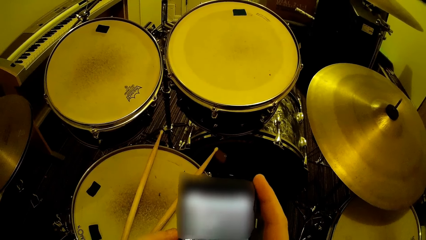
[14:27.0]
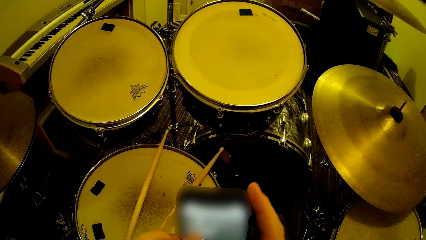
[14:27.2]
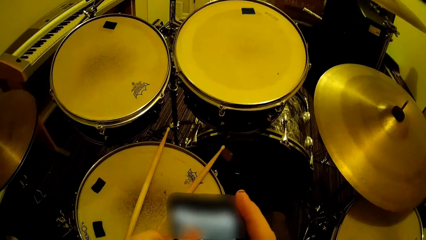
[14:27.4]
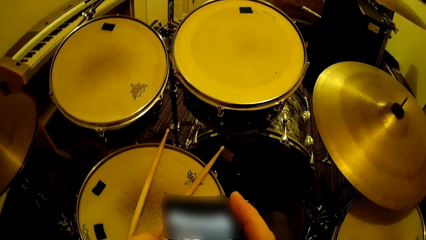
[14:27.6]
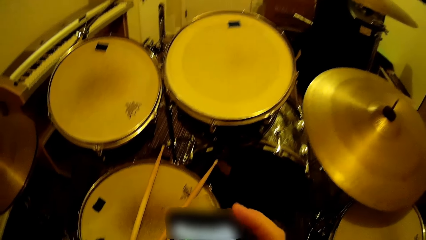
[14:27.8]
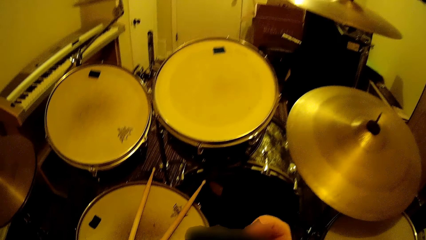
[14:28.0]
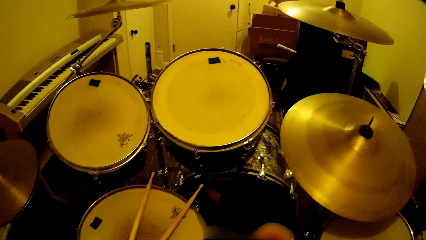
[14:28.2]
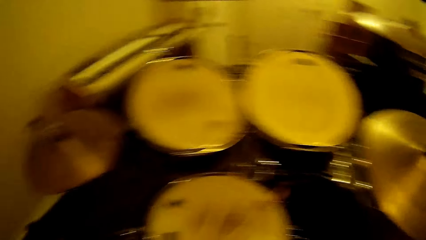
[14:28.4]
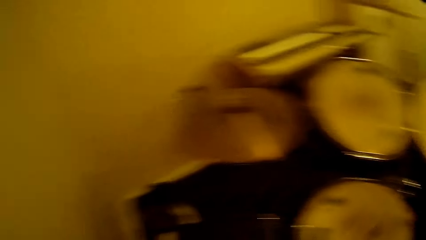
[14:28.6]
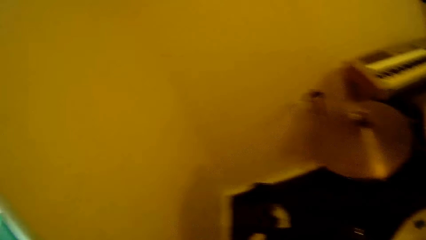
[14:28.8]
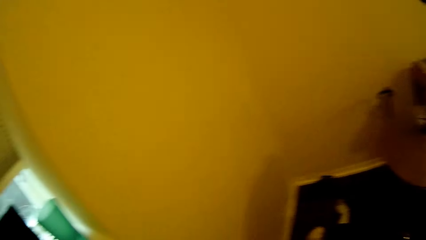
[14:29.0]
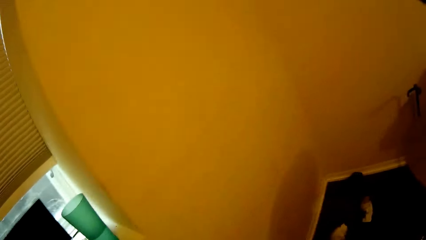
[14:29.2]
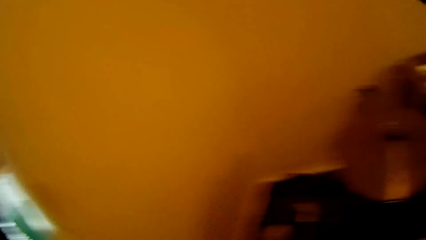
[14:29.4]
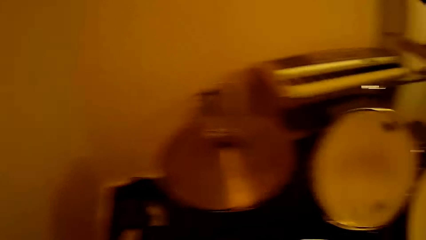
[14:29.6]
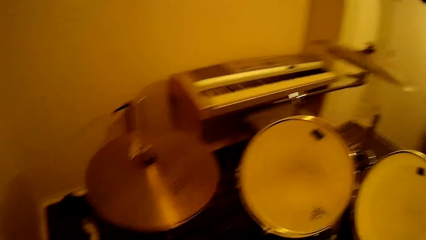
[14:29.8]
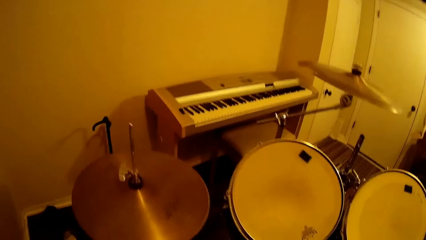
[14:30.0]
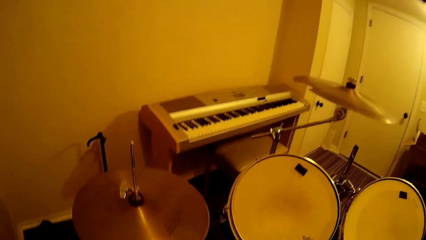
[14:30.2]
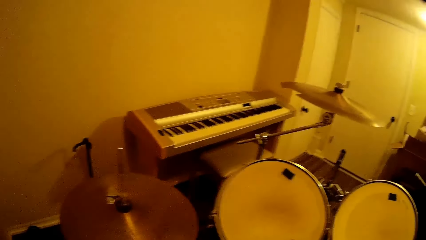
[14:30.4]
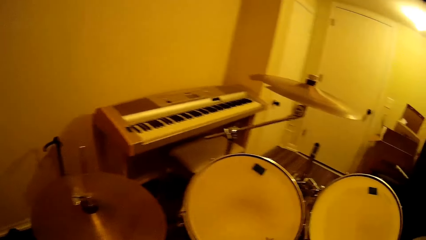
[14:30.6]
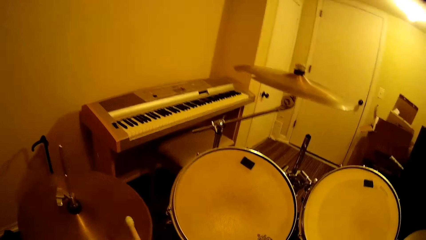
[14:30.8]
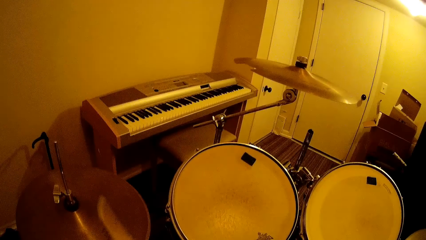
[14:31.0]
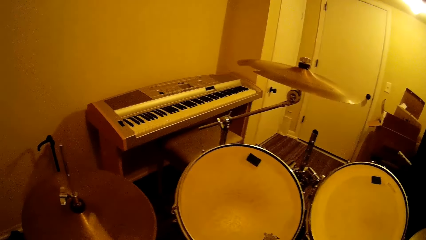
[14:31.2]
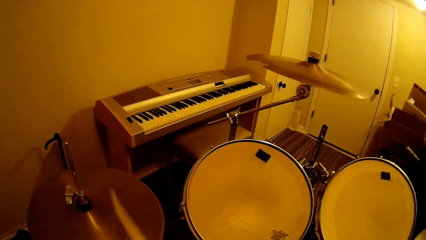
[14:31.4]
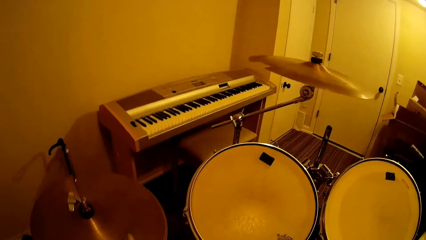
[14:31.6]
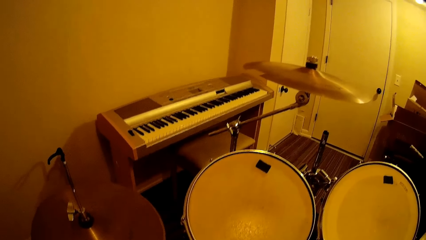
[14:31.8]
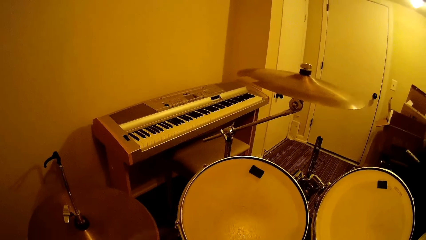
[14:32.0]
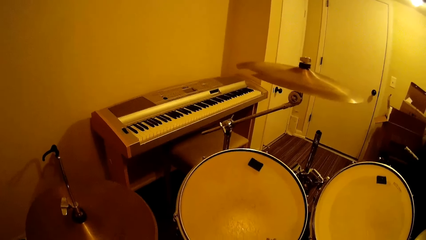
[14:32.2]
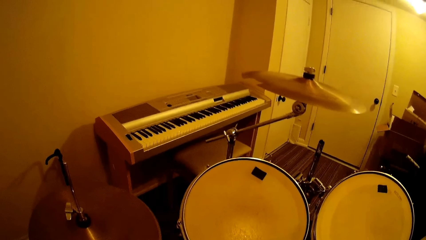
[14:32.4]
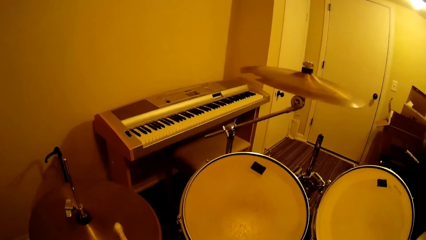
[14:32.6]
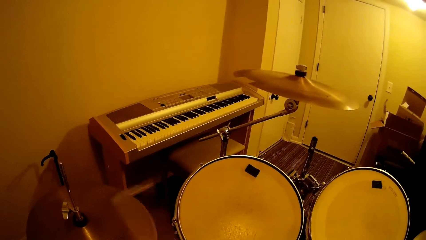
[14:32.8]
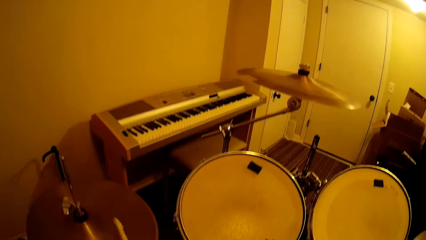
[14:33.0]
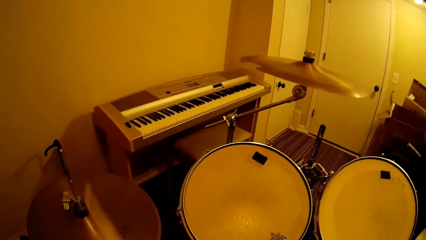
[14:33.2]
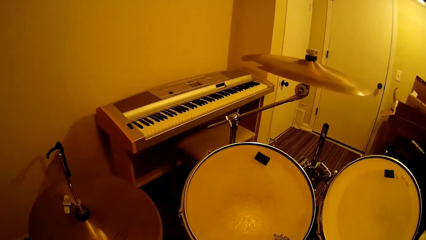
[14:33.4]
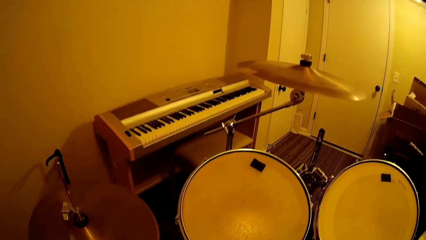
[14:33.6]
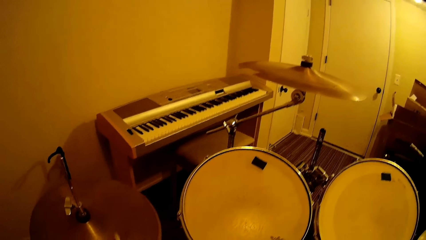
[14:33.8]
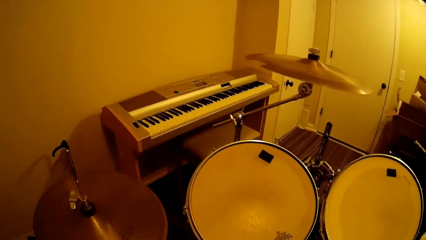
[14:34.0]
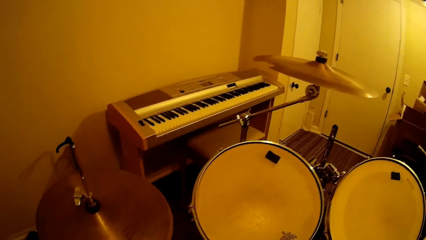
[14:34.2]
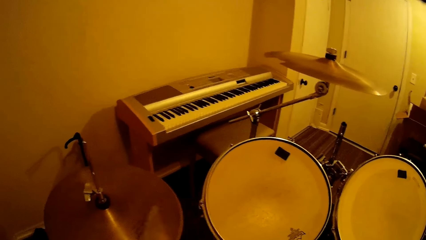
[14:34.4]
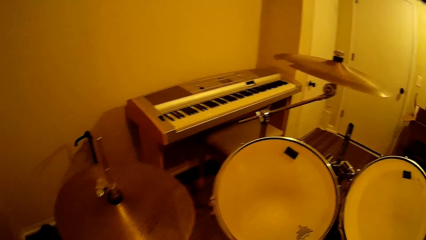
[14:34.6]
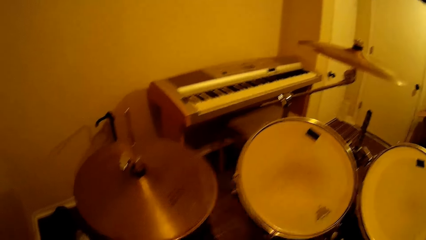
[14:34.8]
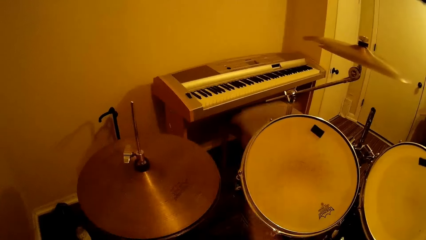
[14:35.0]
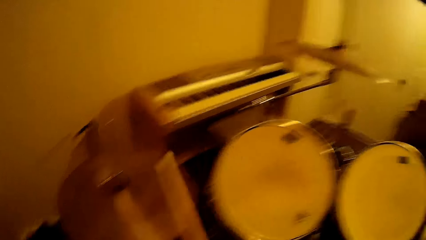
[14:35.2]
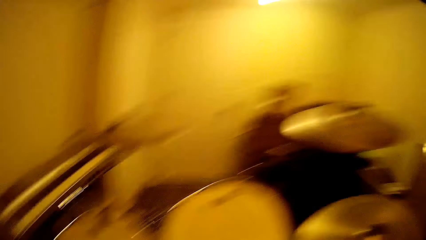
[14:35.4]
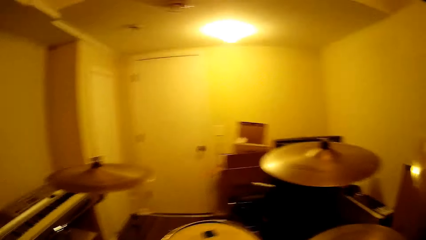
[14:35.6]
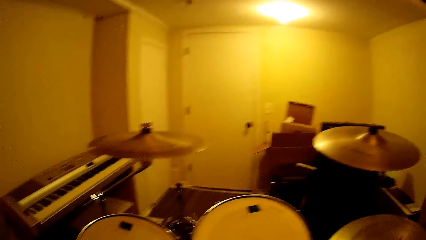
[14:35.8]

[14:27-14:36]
The camera wearer picks up the drum sticks. They put the phone aside. They play the drum set.

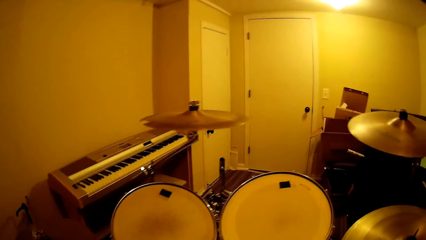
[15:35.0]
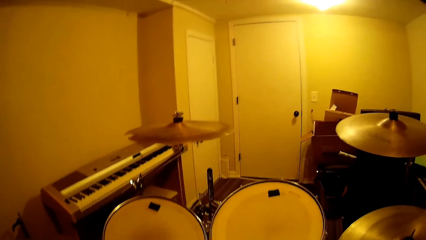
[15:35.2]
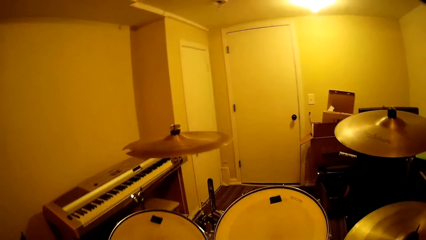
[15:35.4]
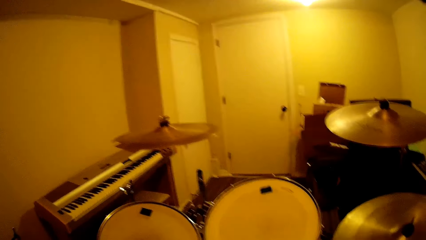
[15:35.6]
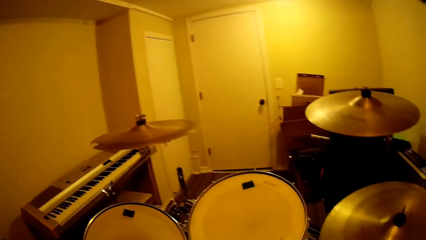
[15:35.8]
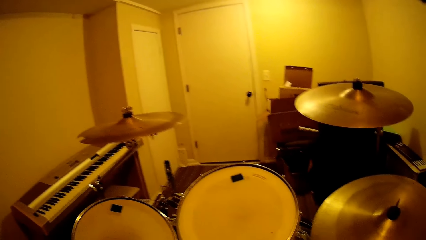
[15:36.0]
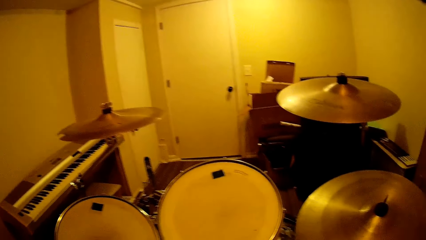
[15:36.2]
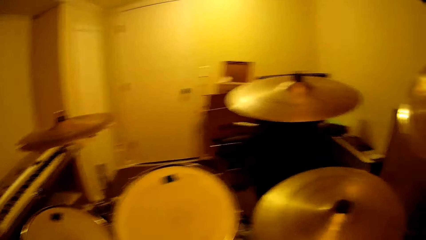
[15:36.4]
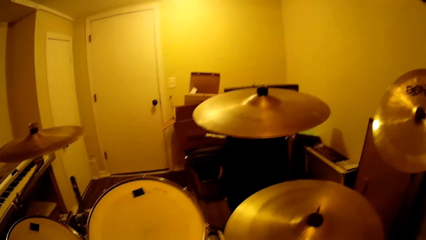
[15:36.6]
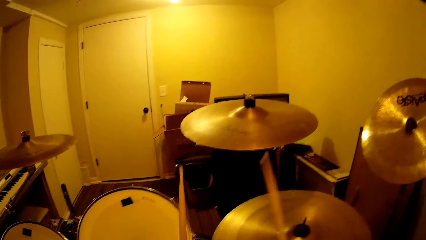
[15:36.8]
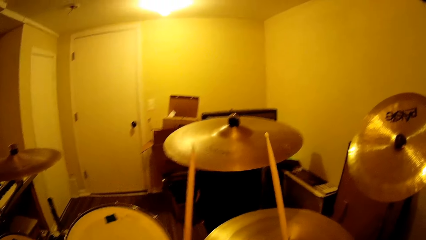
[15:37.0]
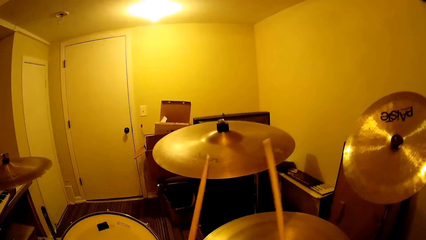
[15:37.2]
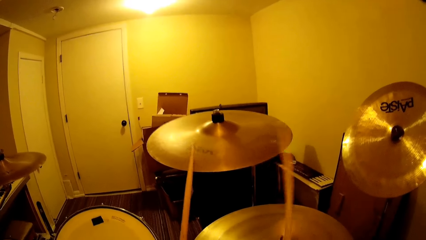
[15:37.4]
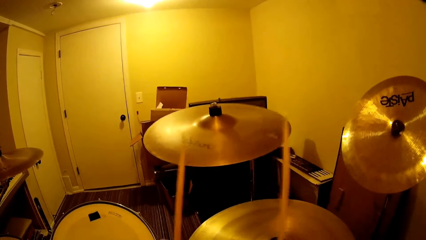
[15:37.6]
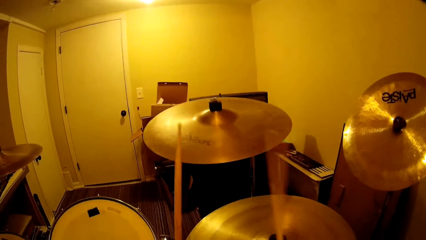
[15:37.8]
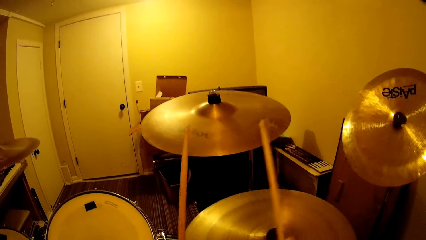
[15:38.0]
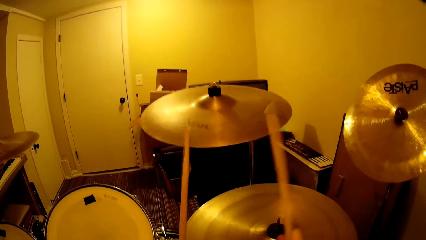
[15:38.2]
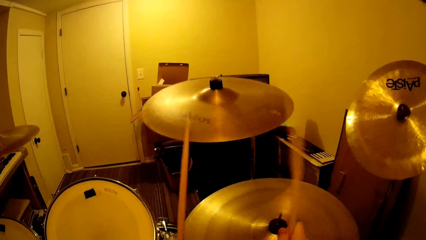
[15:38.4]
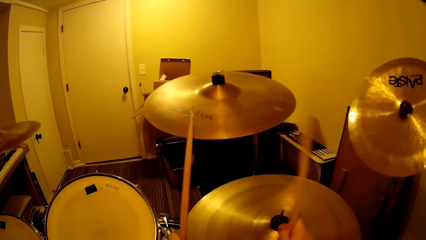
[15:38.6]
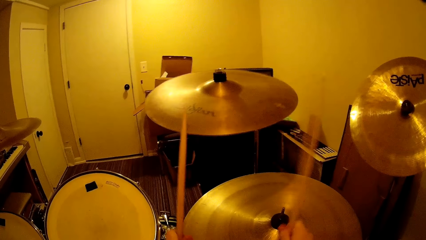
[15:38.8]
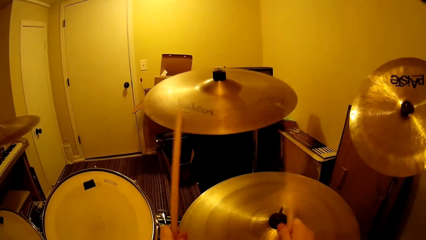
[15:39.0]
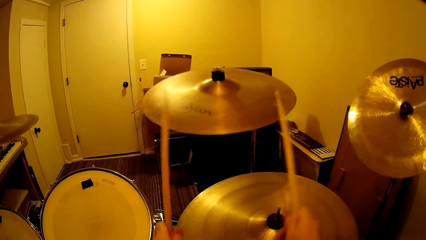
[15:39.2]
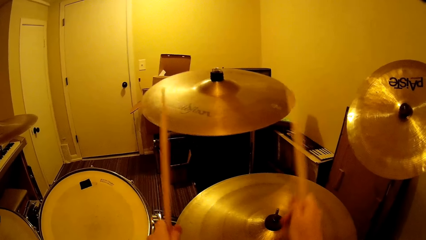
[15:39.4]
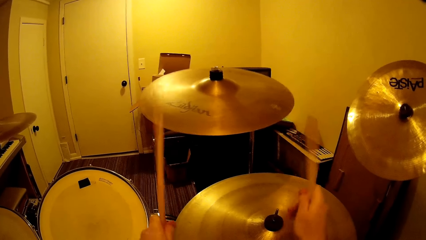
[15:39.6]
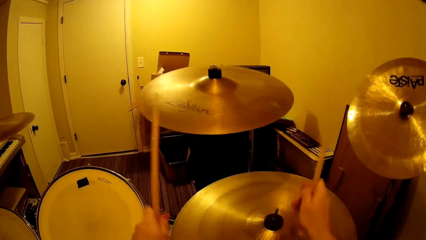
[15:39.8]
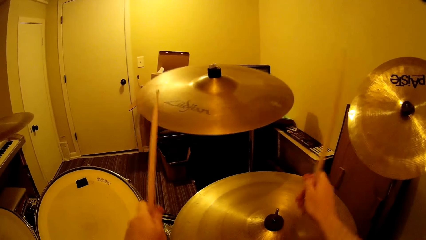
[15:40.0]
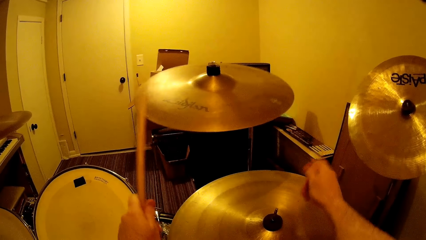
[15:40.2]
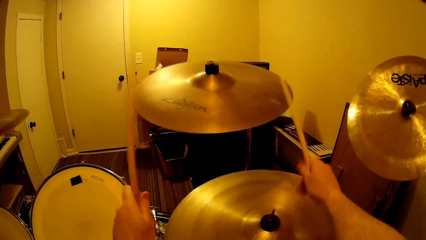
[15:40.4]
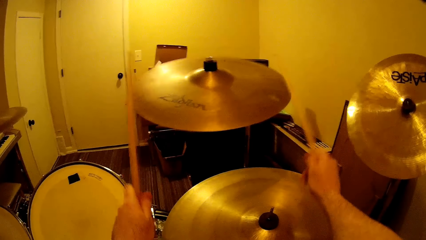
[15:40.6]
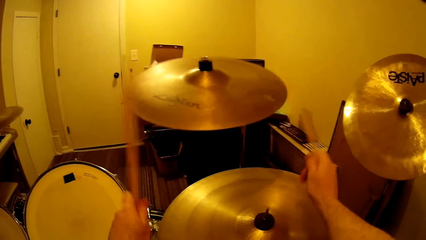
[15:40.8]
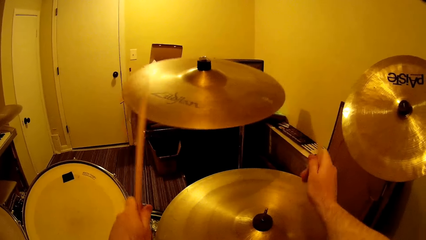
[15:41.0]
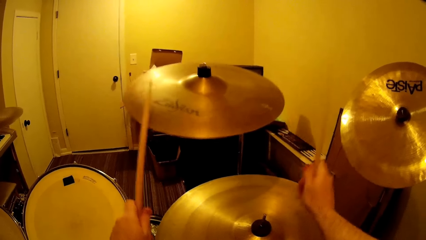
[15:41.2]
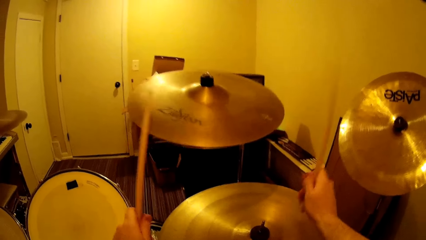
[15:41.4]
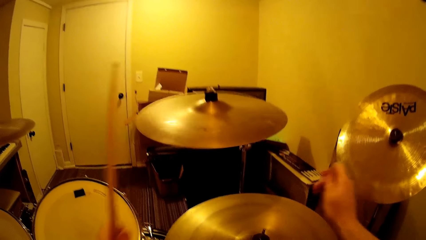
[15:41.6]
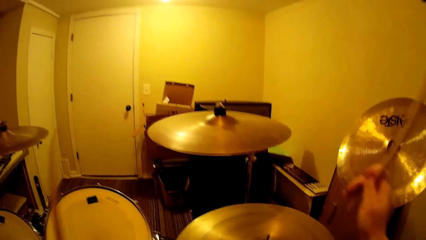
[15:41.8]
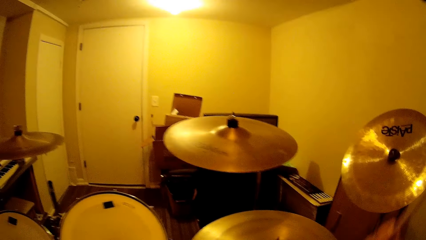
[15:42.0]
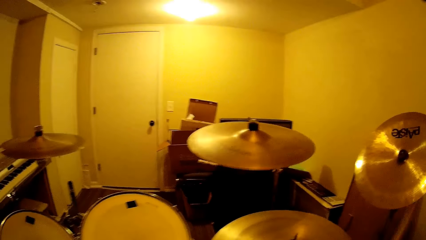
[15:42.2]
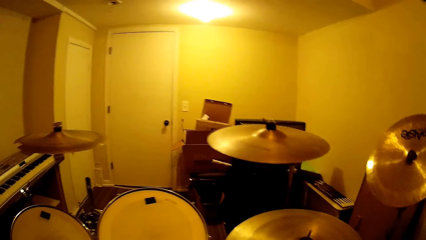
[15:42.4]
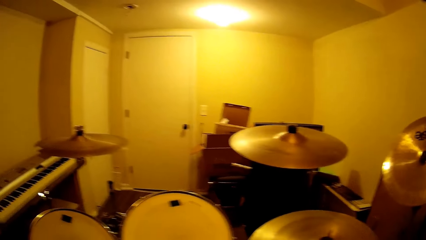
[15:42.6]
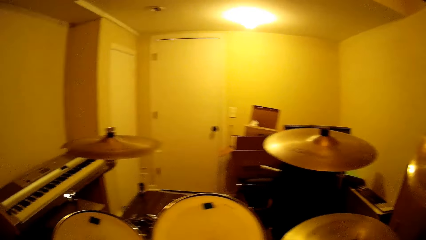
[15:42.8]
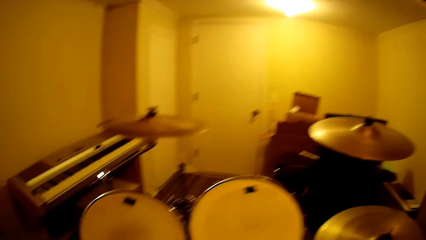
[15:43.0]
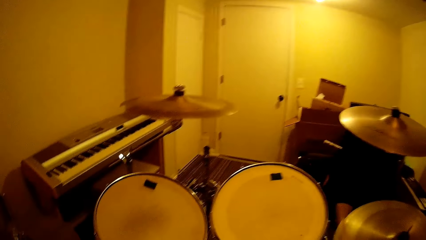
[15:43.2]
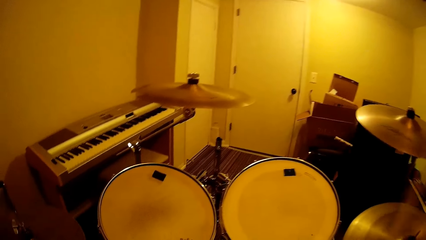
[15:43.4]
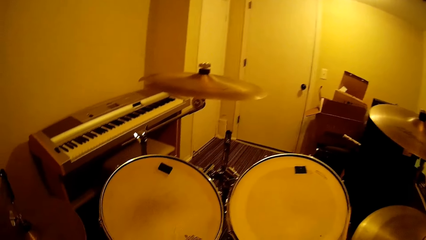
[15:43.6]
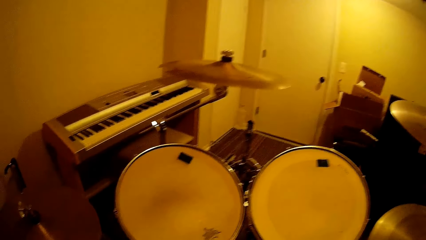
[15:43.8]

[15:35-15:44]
The camera wearer looks around. They beat the drum set.
